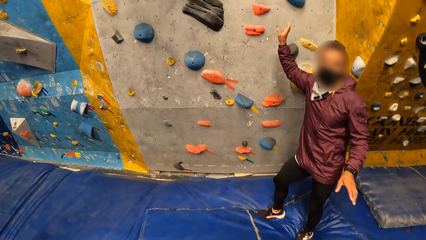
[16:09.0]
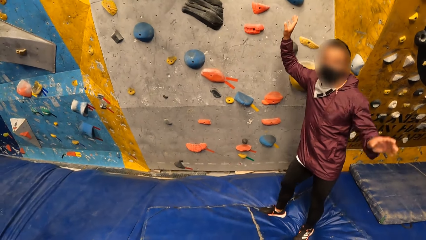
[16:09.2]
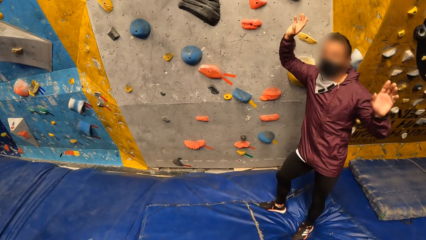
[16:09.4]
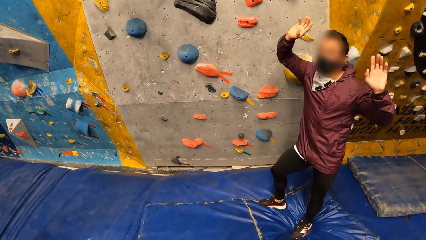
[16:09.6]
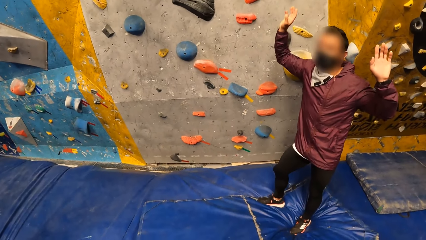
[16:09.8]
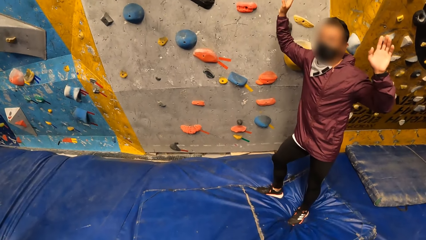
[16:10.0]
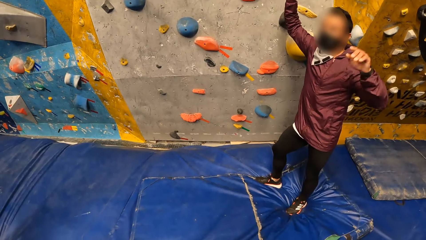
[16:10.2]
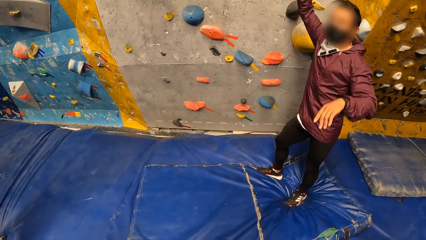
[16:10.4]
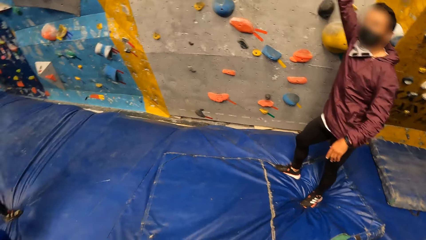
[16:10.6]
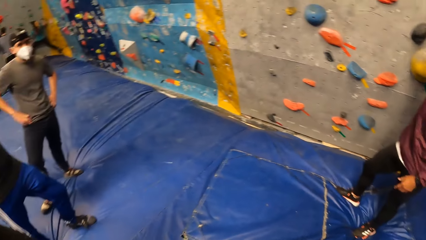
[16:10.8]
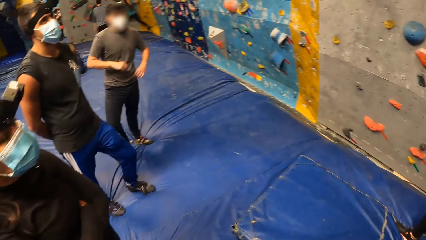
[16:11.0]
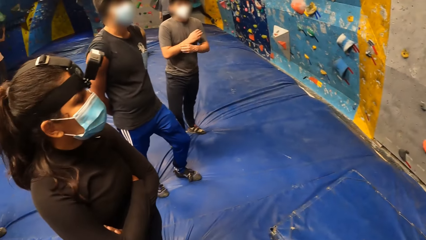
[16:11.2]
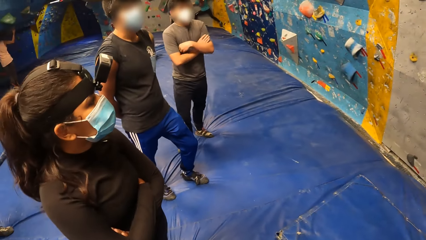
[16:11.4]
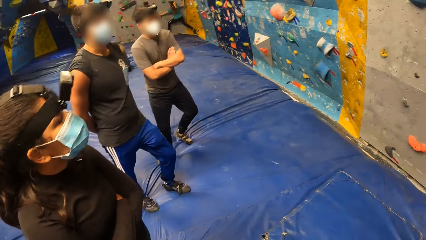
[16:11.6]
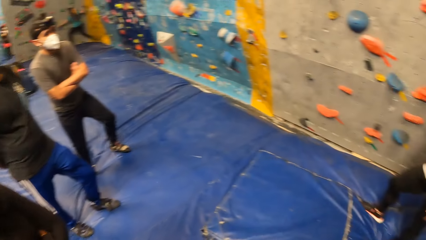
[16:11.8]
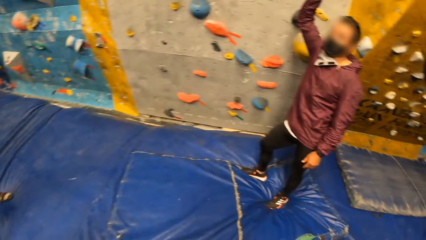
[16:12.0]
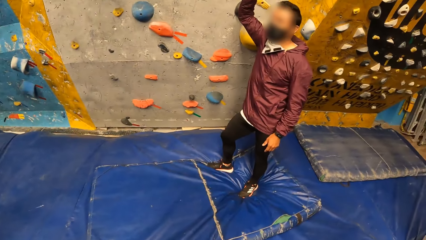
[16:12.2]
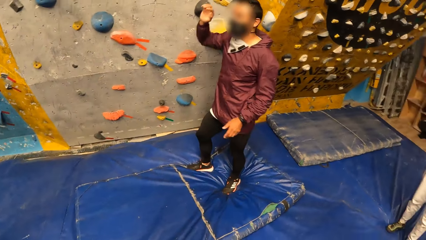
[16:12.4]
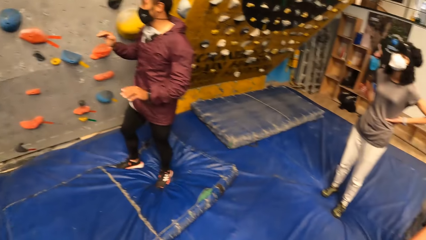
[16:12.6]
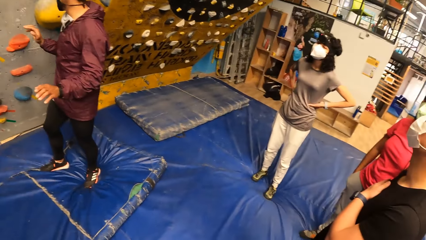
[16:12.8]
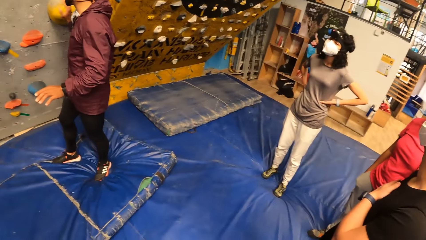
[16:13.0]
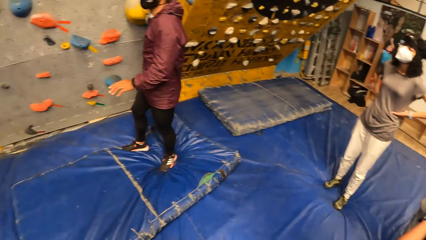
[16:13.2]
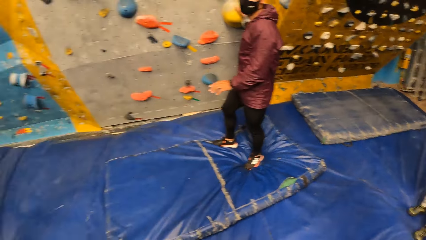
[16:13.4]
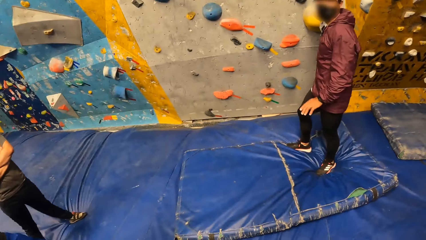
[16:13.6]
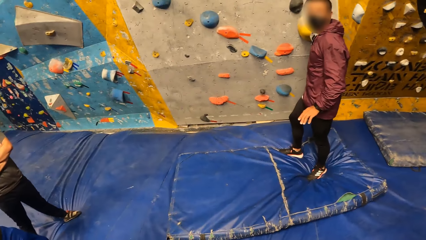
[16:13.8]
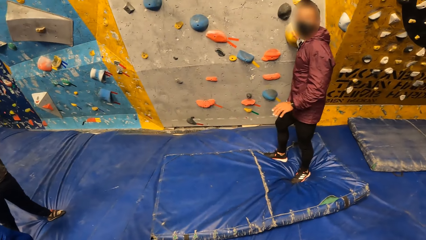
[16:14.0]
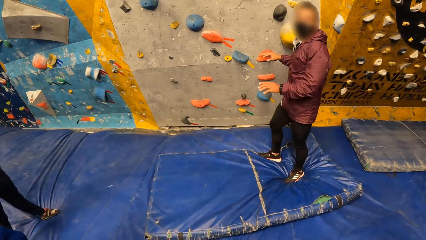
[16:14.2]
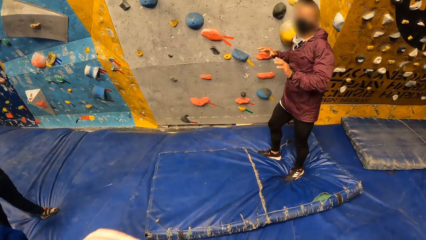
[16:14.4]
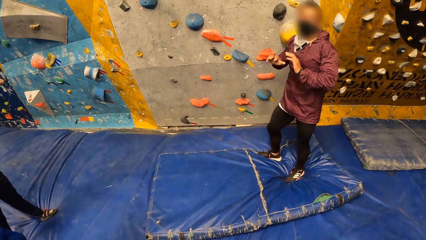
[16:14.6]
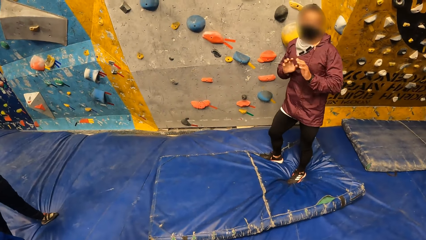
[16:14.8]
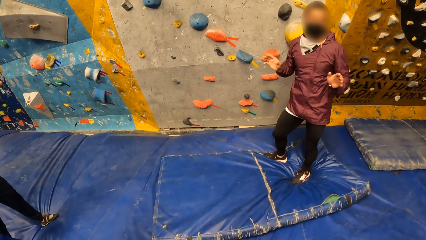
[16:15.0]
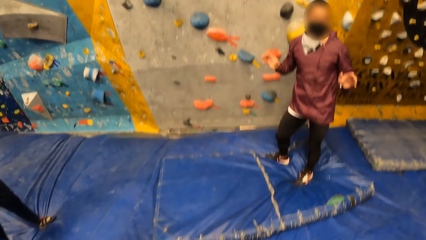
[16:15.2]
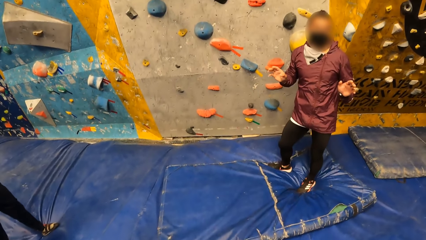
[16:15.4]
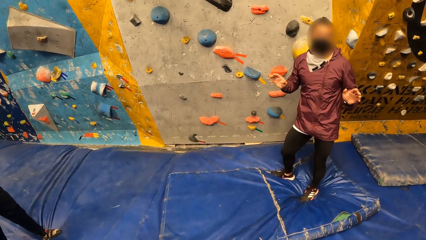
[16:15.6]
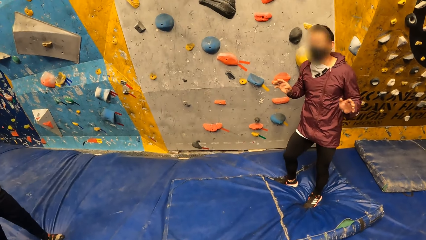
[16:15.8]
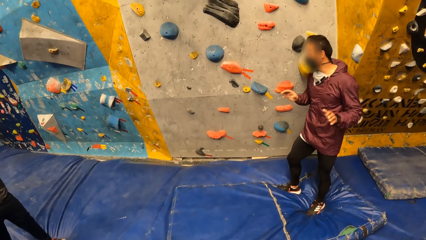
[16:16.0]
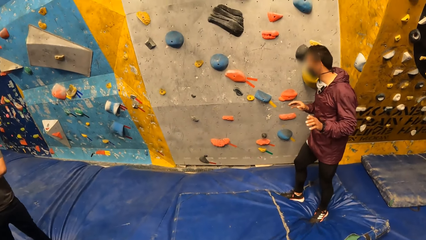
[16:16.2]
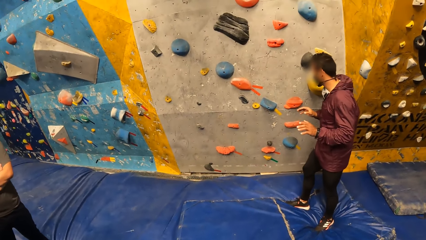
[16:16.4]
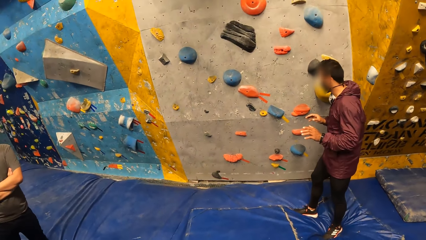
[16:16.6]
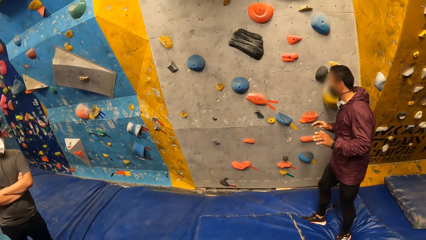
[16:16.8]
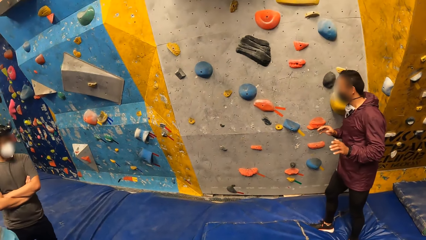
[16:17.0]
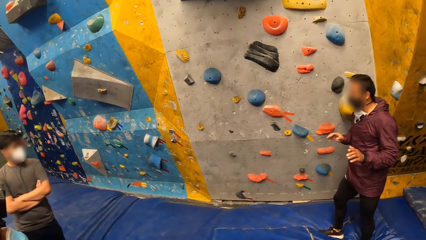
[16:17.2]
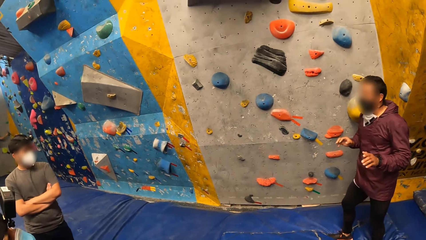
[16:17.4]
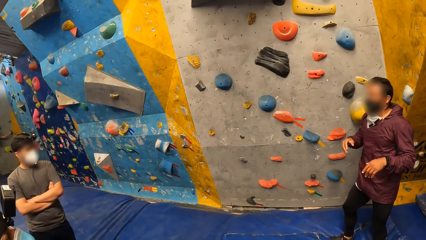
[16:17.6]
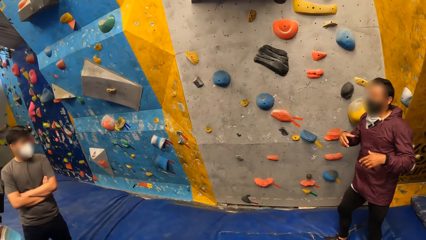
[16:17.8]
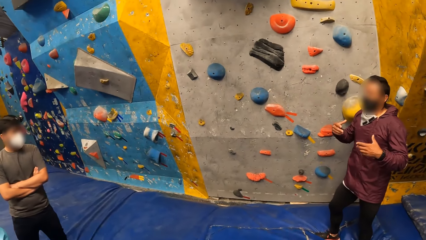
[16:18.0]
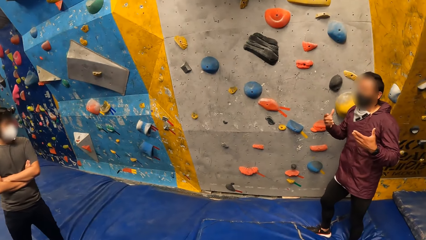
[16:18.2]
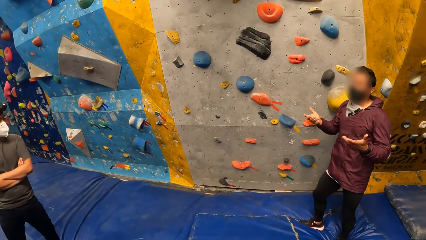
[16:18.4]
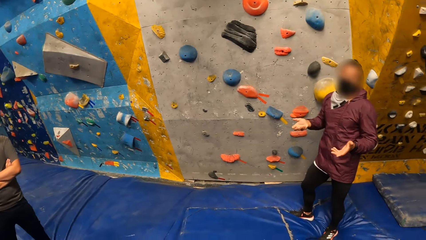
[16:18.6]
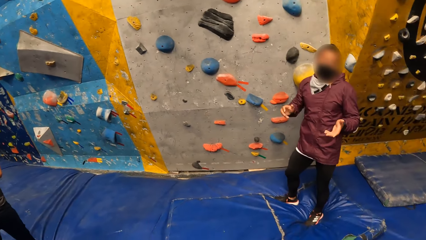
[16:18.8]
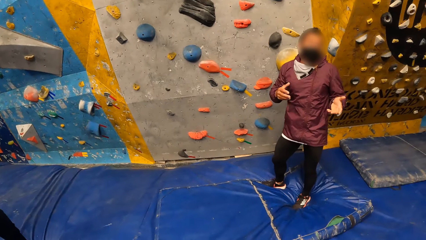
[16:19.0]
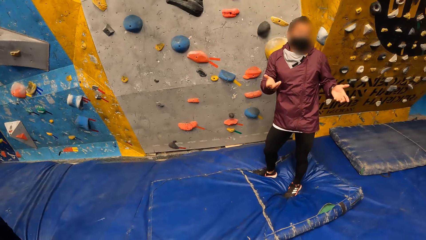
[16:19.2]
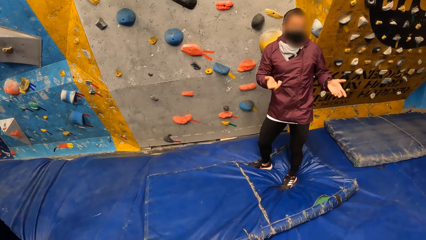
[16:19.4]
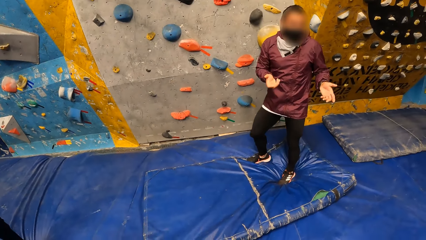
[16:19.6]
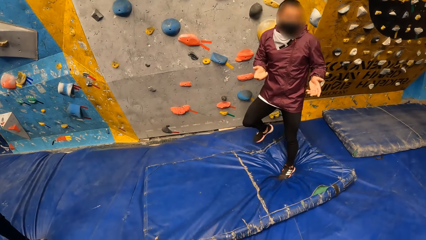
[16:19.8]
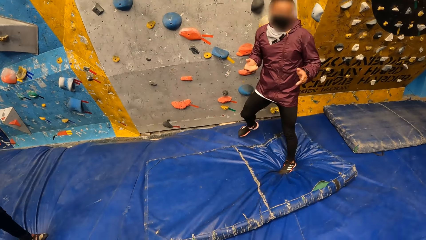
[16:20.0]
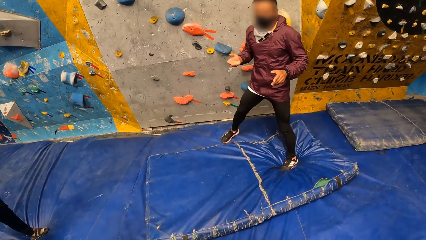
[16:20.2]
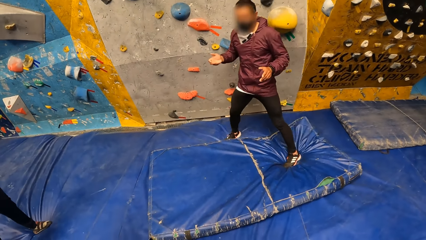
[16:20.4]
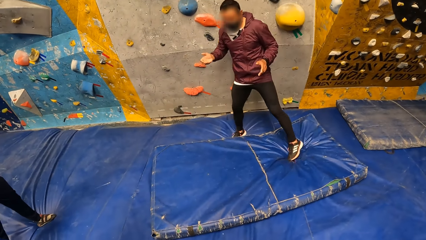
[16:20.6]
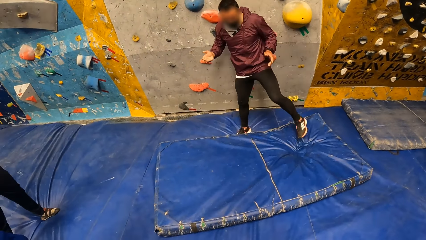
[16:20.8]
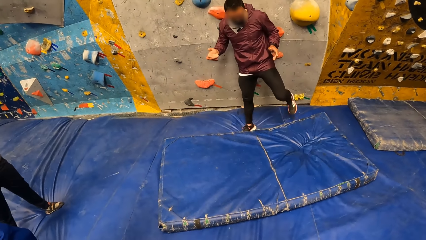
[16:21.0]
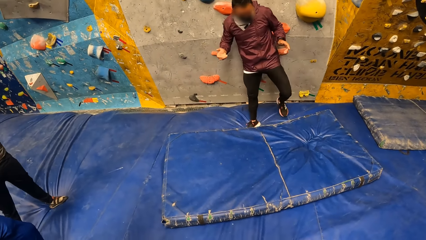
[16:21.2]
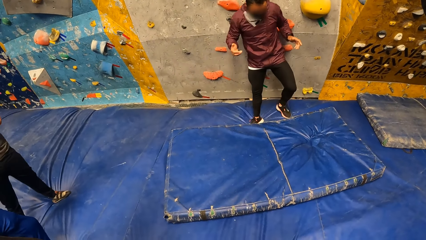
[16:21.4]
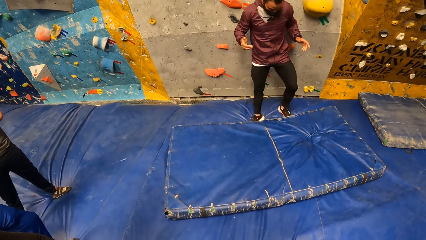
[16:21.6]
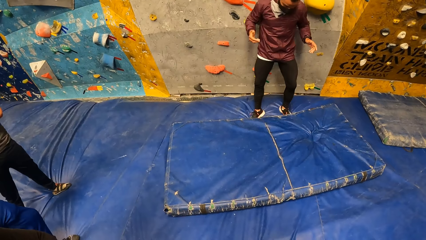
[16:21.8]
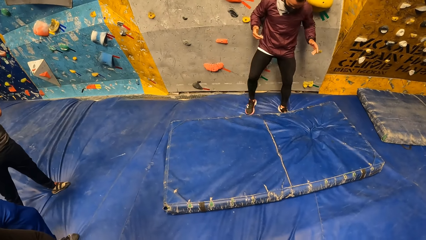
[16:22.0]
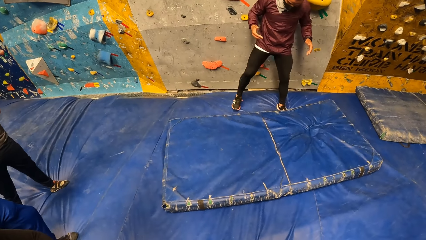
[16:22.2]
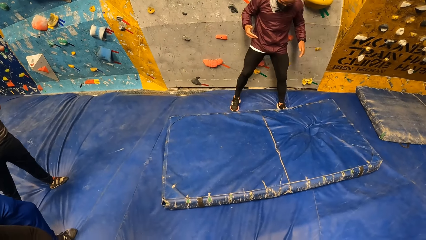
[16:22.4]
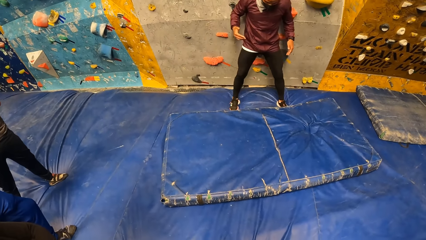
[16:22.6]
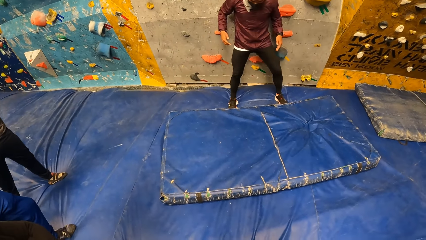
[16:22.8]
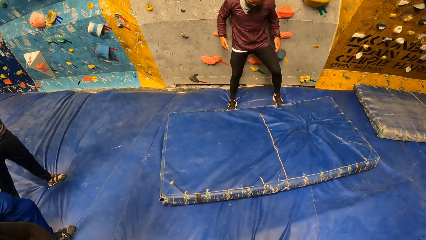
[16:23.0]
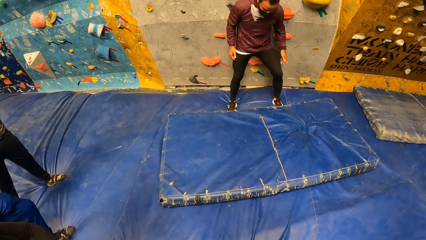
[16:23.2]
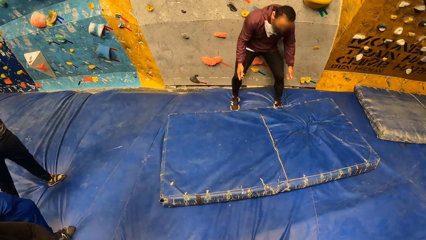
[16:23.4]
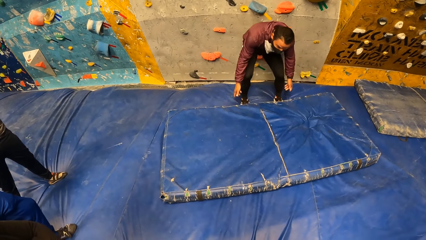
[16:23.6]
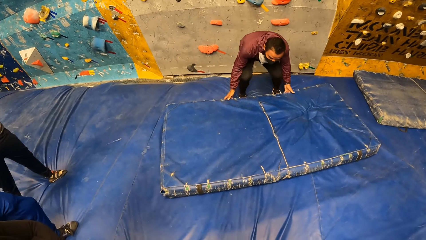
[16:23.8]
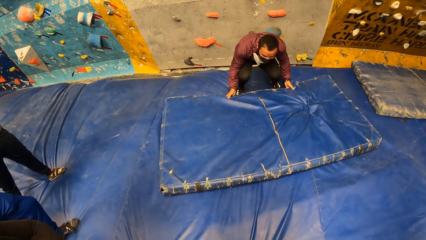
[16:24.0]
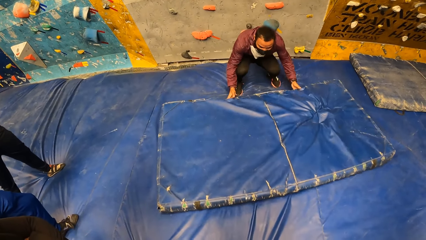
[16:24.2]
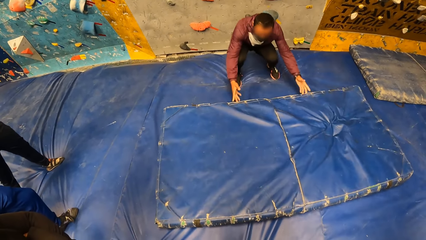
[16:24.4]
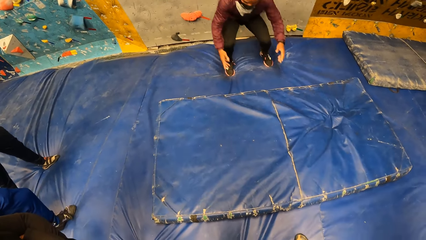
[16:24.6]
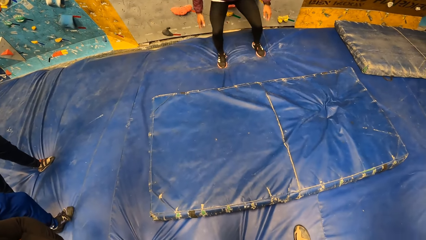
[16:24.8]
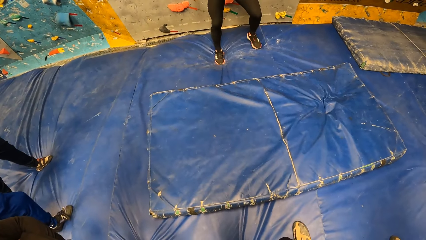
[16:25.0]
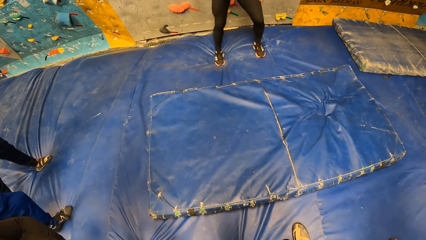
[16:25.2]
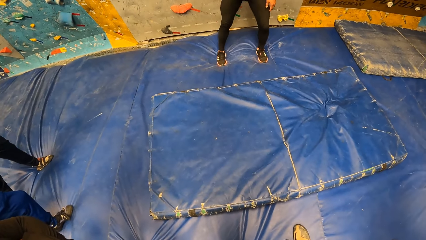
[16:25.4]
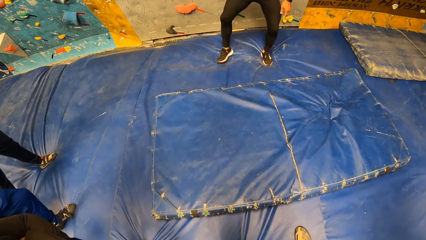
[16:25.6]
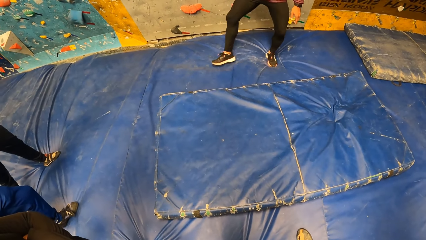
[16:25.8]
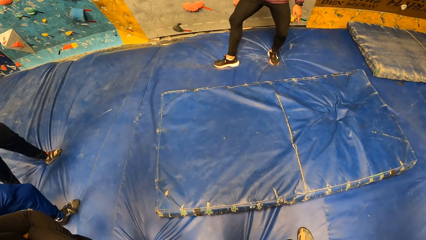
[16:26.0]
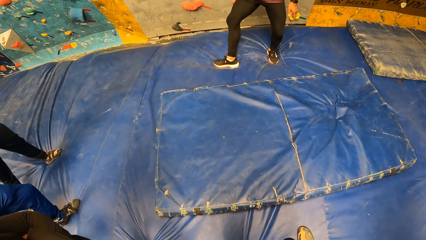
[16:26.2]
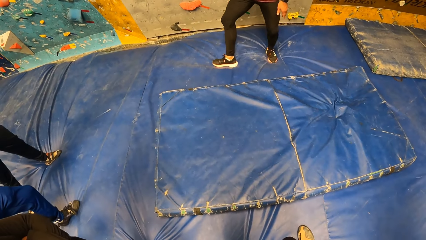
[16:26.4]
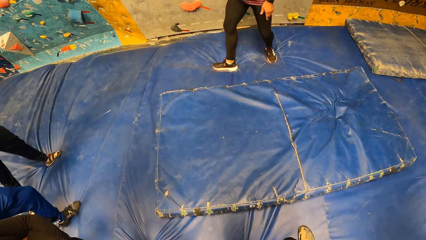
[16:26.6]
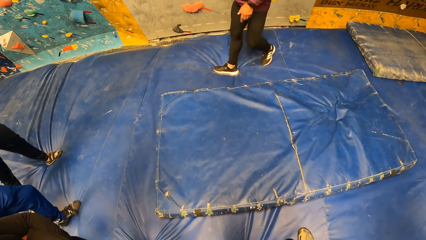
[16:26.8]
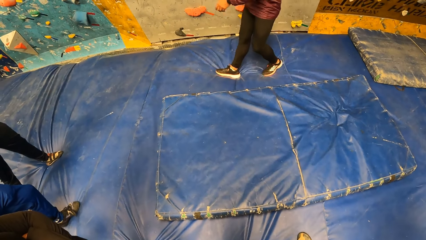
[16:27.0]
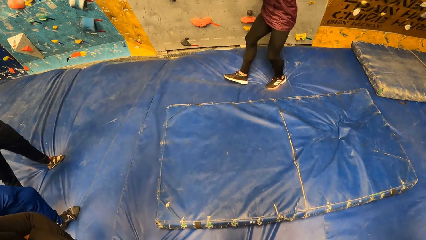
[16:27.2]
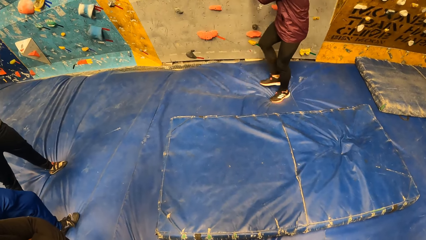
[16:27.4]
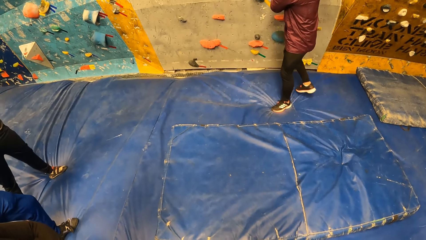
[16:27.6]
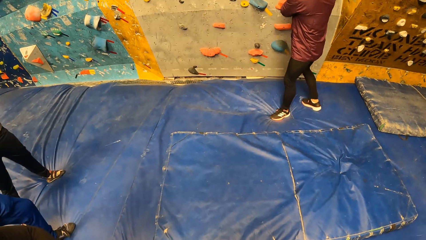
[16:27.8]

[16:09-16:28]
The camera wearer looks around. They look at the wall. The man talks to the crowd. The man walks off the smaller mat. The man moves the smaller mat with both hands. The man talks to the crowd.
